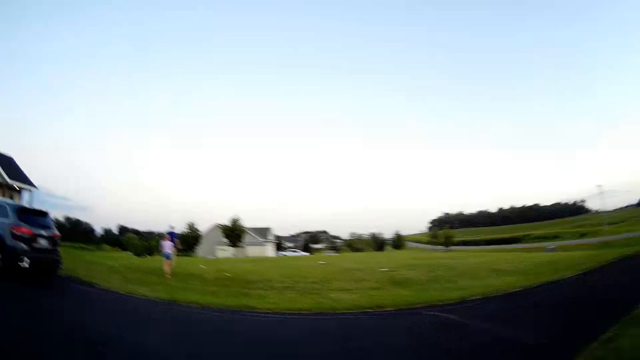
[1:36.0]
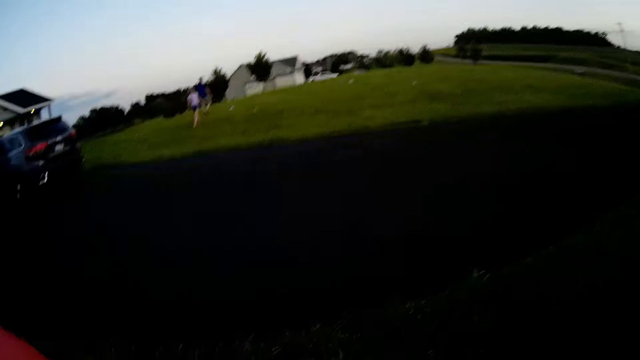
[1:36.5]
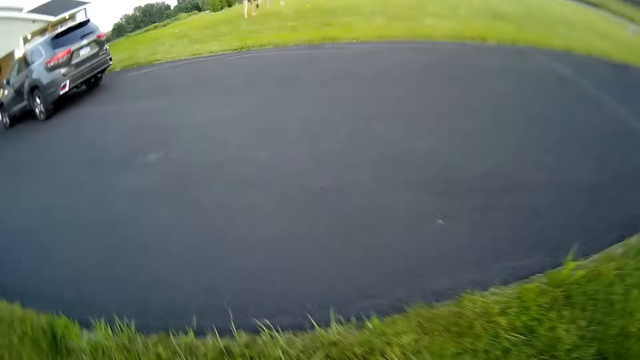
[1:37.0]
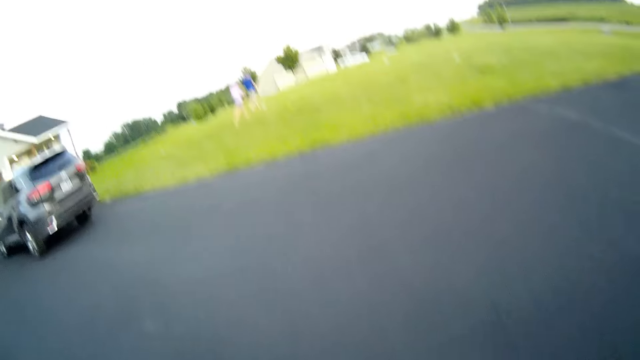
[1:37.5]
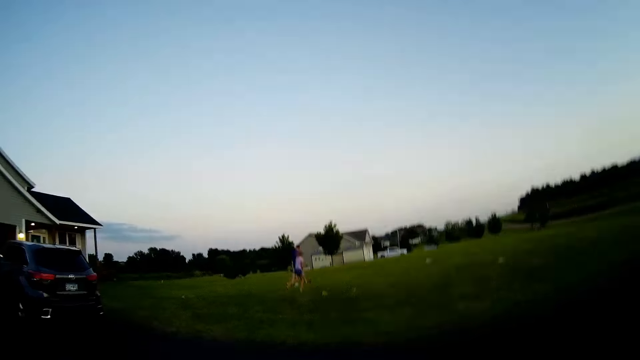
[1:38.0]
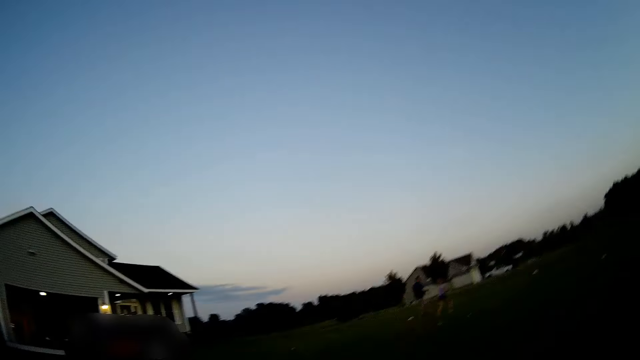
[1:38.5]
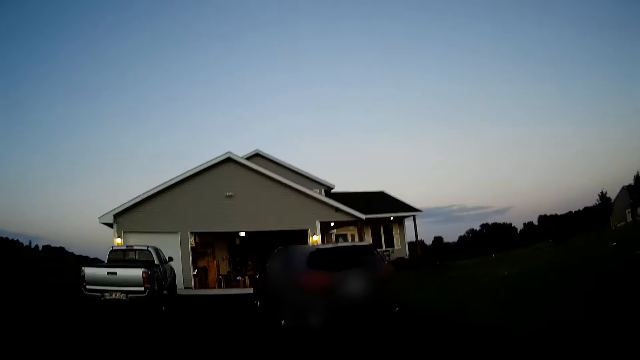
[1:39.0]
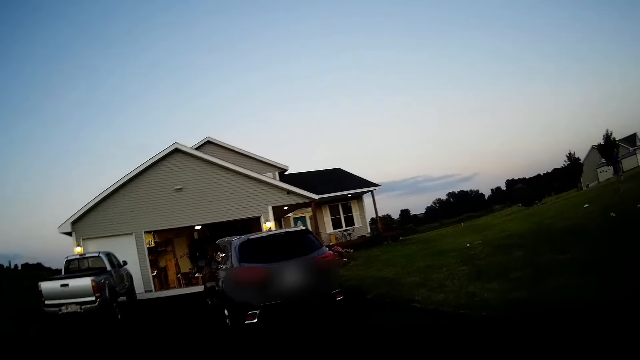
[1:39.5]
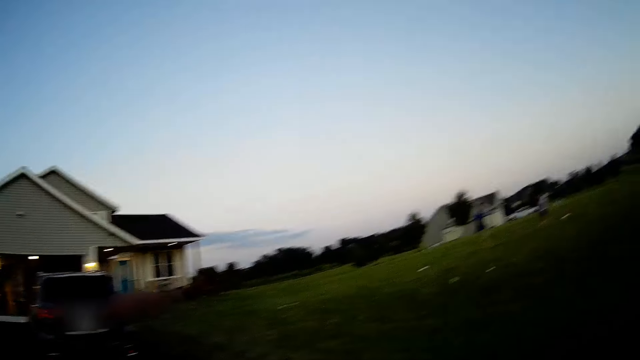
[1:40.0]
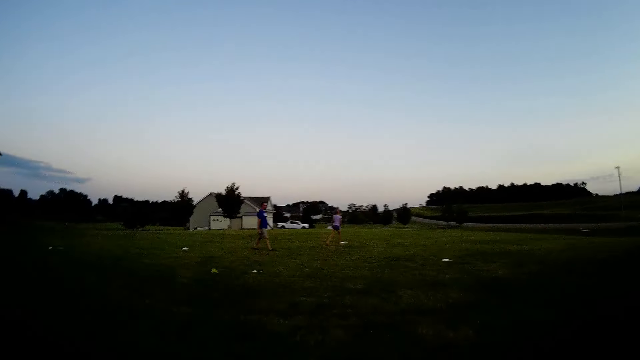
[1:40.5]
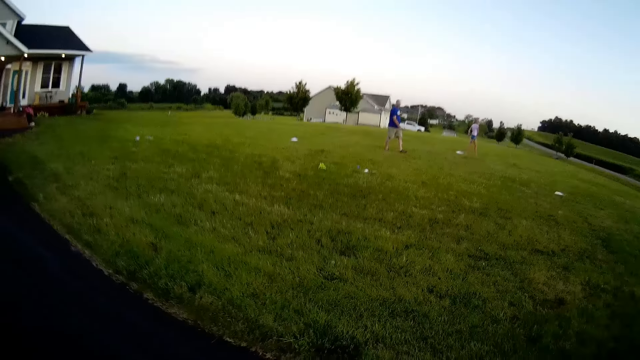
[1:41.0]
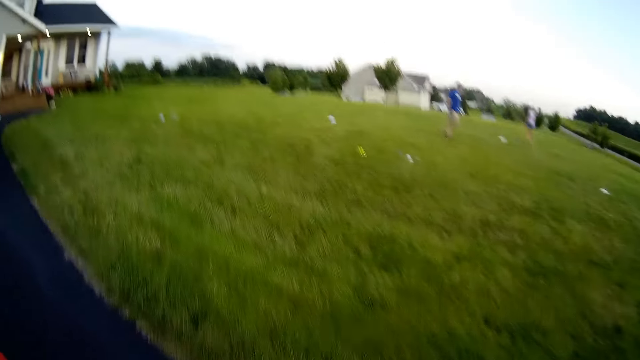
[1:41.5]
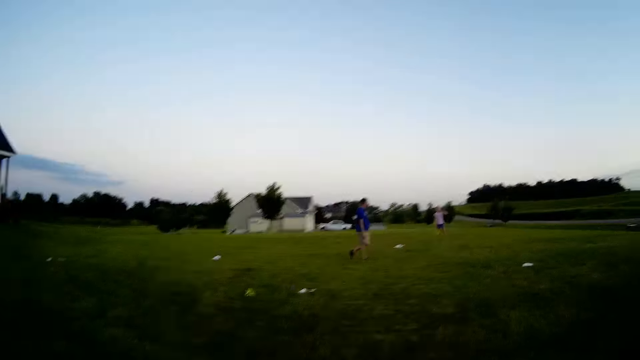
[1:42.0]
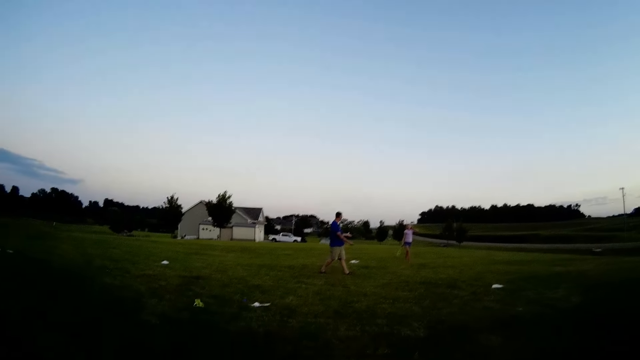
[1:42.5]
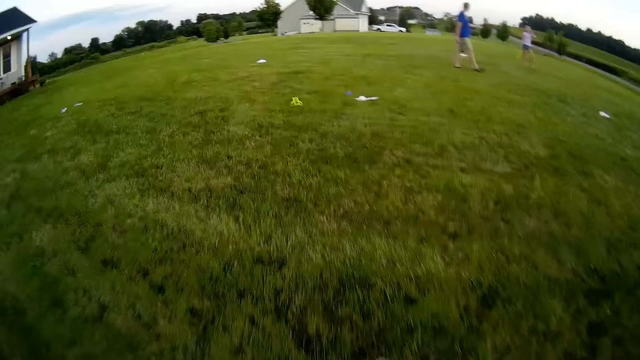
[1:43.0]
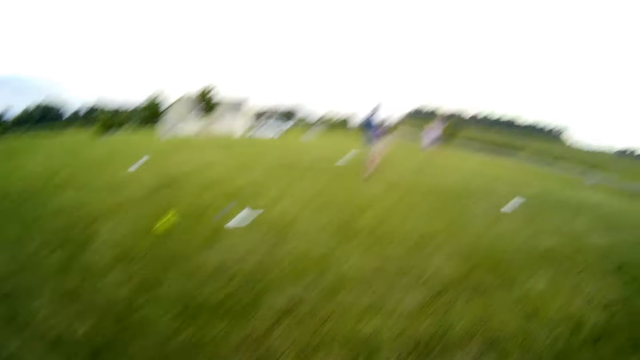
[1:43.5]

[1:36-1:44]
The camera wearer turns around. A man walks. A girl walks. The camera wearer walks around. The girl runs. The camera wearer looks around. Another man walks around. The girl walks around.
